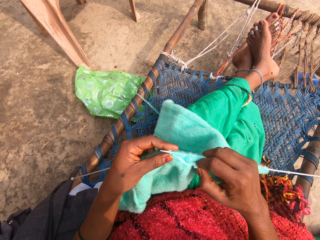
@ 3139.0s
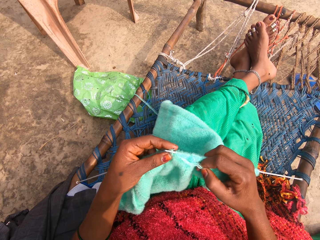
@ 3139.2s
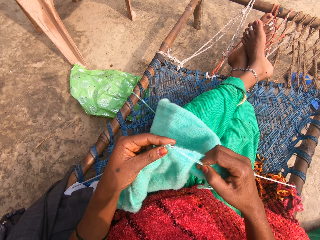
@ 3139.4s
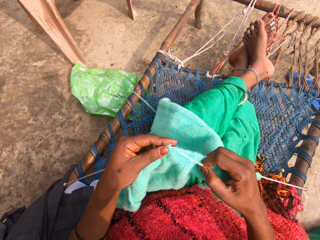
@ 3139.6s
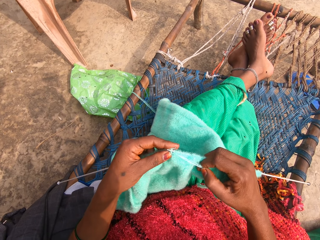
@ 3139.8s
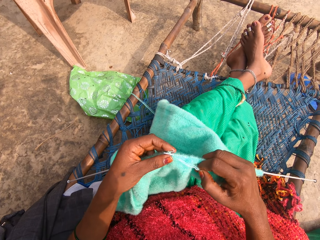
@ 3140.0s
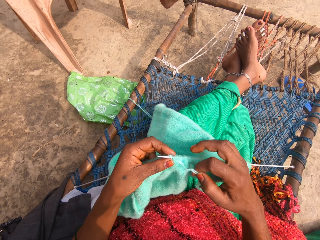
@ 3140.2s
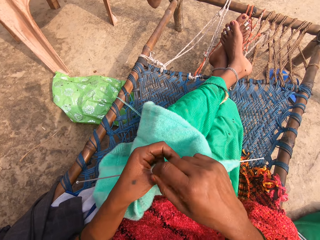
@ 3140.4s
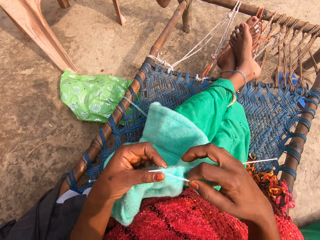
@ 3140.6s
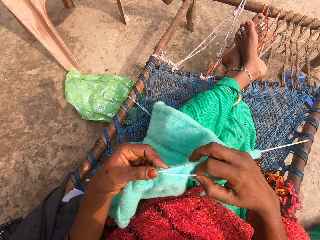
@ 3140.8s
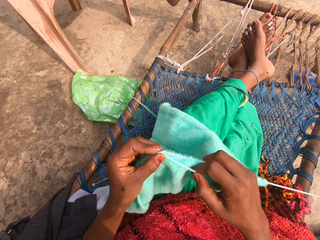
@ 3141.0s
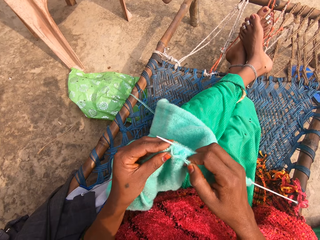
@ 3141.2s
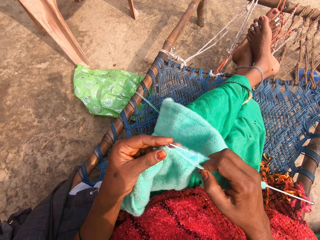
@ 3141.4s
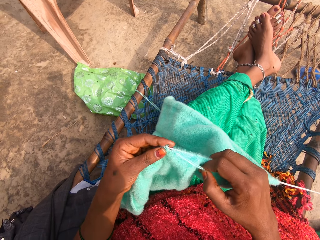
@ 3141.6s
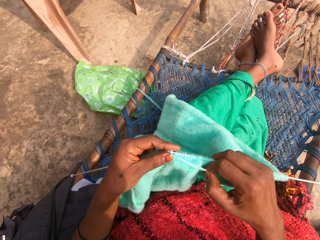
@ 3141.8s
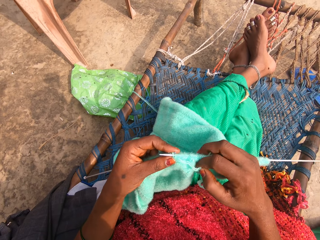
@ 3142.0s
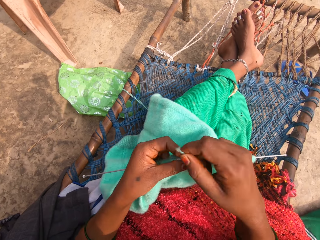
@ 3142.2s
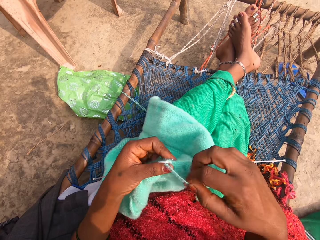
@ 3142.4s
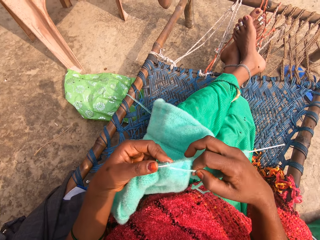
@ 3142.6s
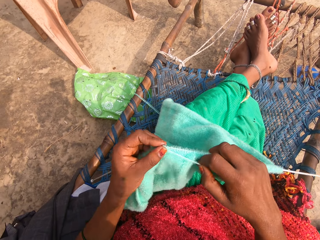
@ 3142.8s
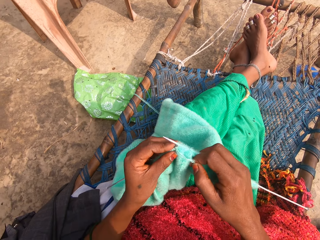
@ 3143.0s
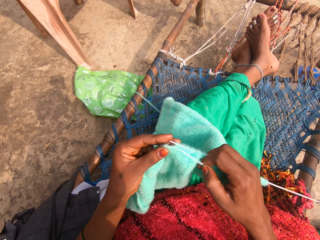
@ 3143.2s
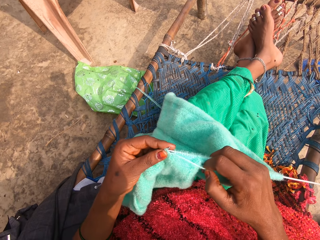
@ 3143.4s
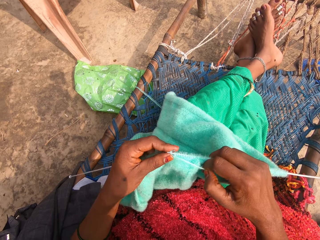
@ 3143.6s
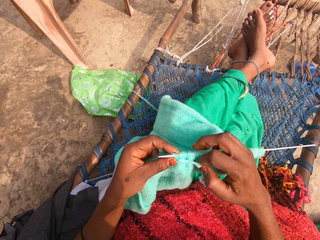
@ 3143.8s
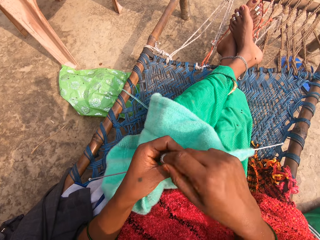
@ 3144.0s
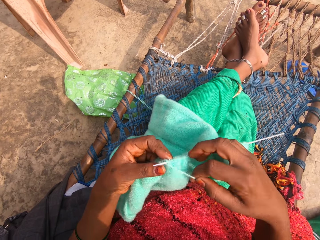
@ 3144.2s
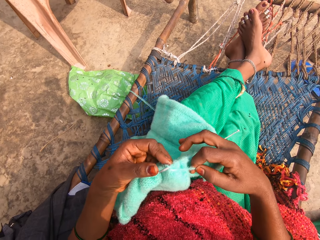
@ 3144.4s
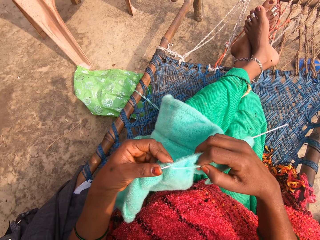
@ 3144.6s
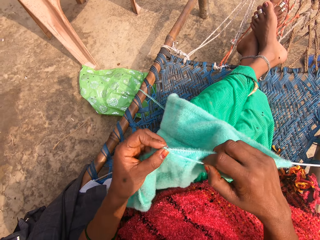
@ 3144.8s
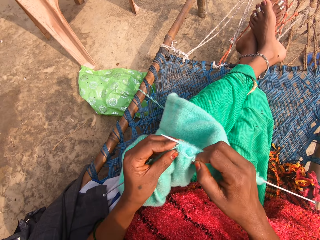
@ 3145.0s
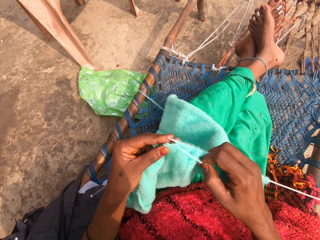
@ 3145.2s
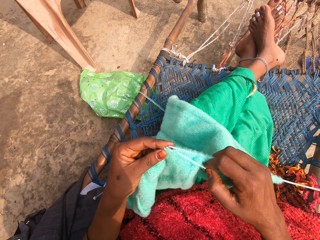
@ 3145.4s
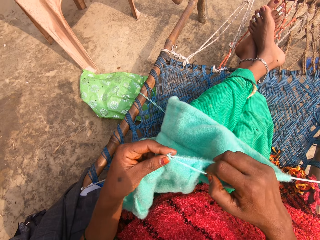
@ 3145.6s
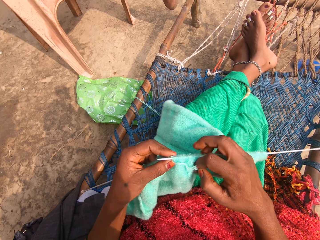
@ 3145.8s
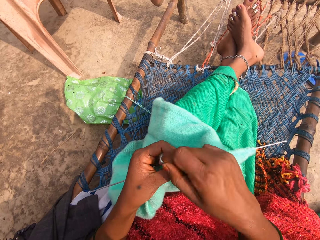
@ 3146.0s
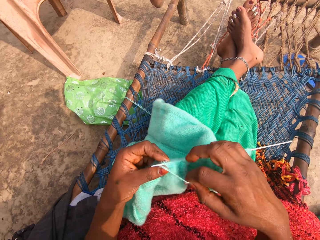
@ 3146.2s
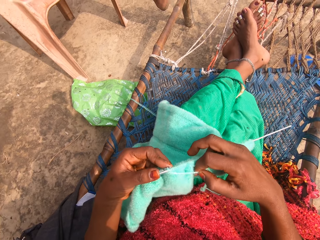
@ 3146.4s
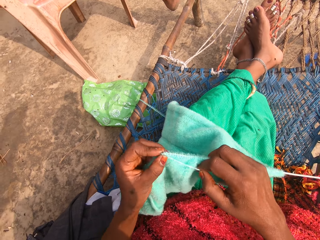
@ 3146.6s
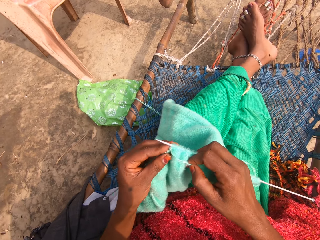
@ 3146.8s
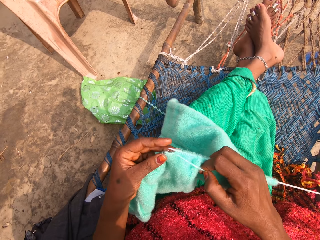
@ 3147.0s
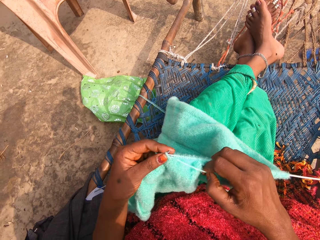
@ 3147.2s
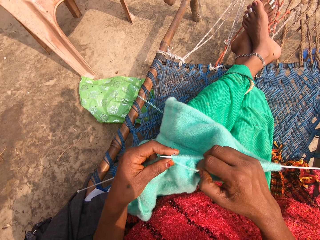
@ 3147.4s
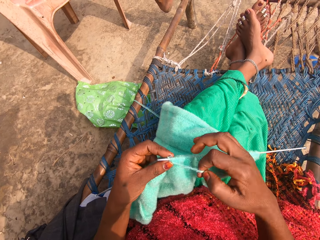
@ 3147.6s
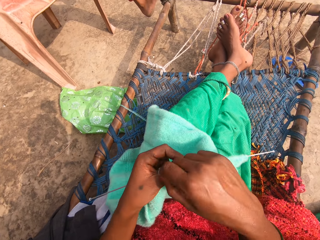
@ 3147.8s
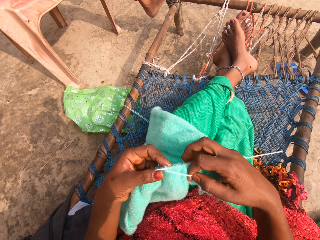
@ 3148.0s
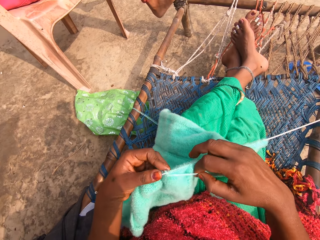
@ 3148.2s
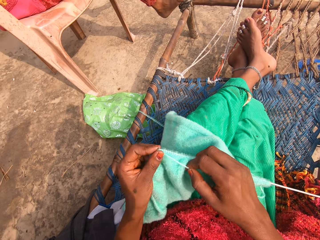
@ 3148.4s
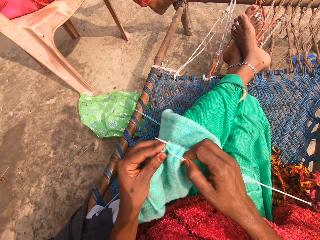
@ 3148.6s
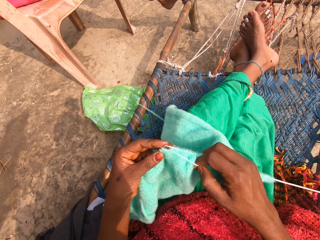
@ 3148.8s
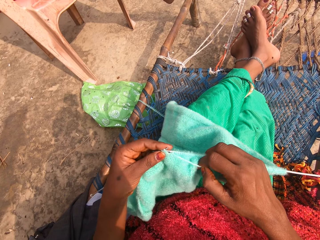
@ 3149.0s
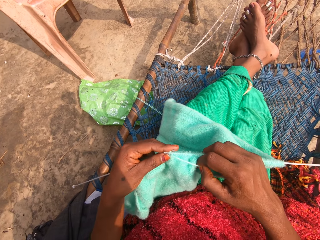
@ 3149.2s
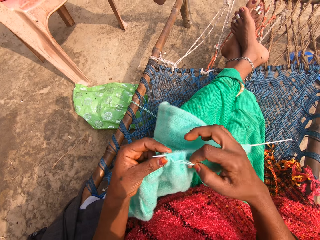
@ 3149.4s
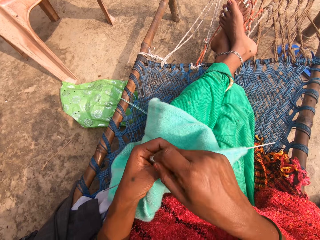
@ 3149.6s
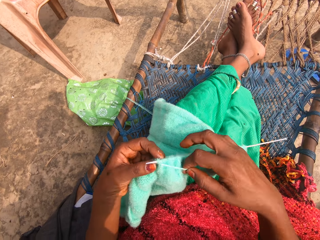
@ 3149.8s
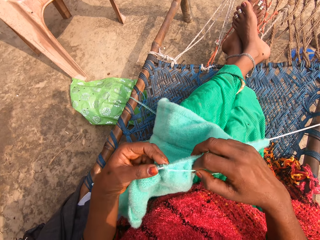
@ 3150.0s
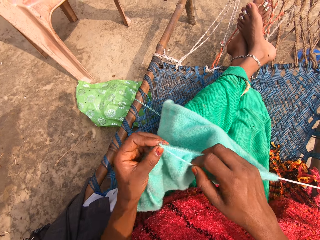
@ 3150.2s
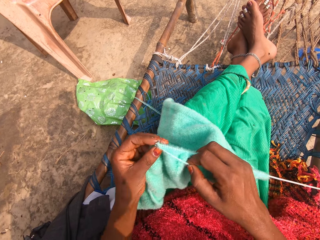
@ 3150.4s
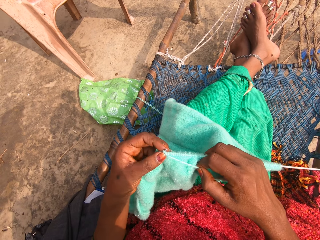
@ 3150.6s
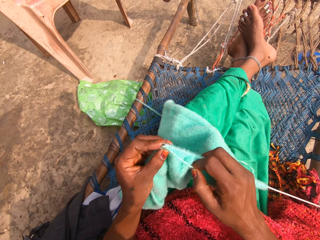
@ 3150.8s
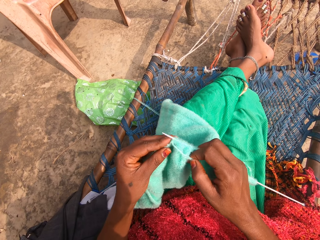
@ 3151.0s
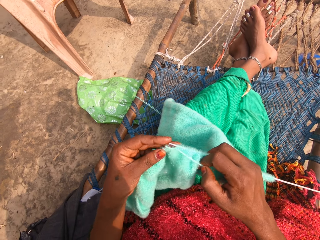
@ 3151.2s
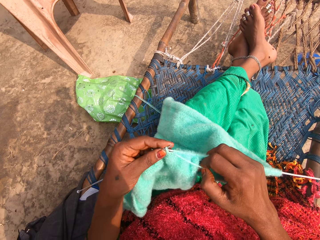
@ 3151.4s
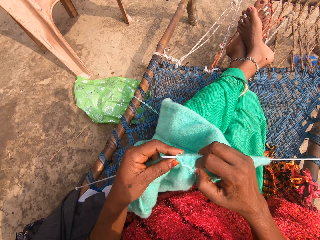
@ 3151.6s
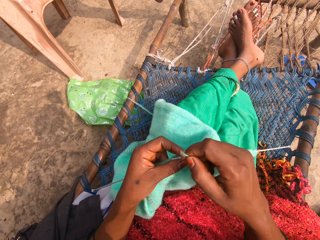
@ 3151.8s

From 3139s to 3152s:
The camera wearer rolls the yarn around one of the knitting needles. They knit the fabric with the knitting needles. They roll the yarn around one of the knitting needles. They knit the fabric with the knitting needles. They roll the yarn around one of the knitting needles. They knit the fabric with the knitting needles. They roll the yarn around one of the knitting needles. They knit the fabric with the knitting needles. They roll the yarn around one of the knitting needles. They knit the fabric with the knitting needles. They roll the yarn around one of the knitting needles. They knit the fabric with the knitting needles.

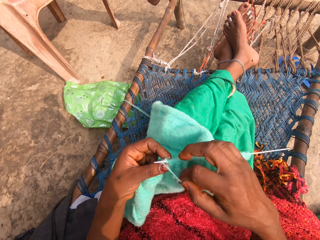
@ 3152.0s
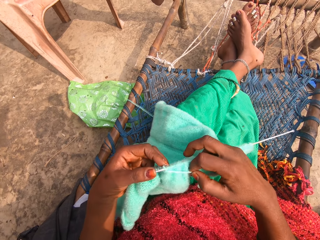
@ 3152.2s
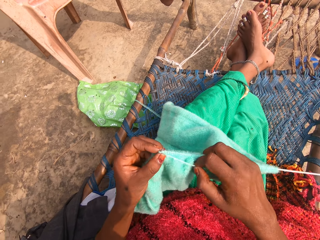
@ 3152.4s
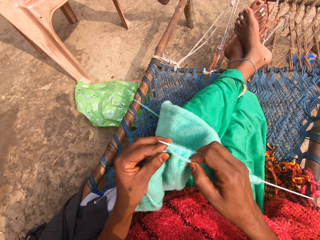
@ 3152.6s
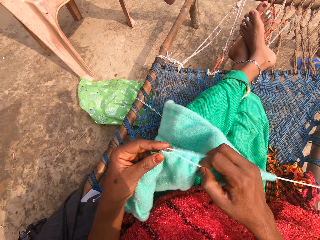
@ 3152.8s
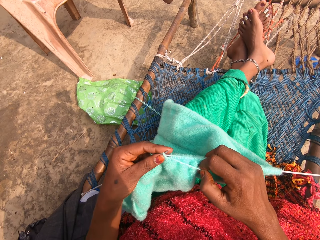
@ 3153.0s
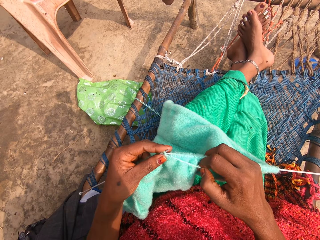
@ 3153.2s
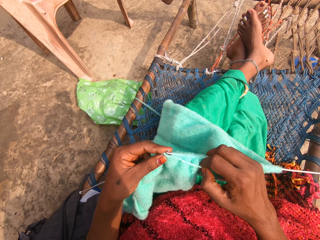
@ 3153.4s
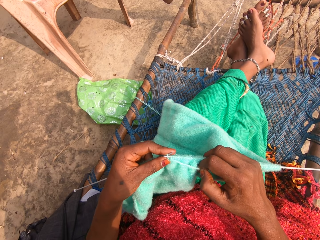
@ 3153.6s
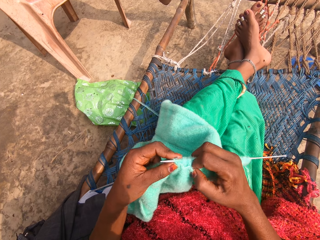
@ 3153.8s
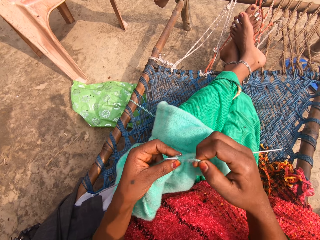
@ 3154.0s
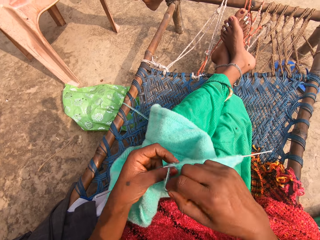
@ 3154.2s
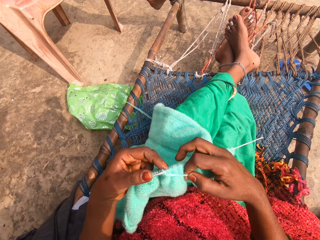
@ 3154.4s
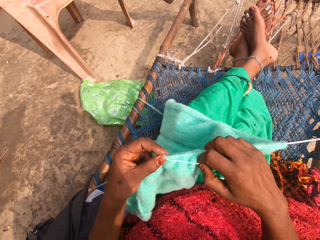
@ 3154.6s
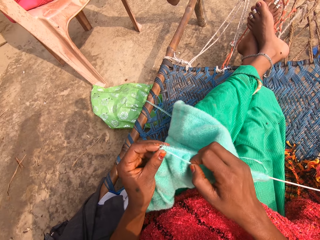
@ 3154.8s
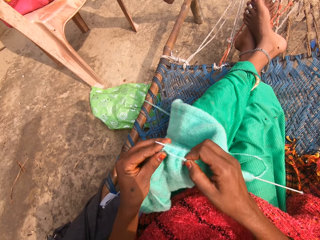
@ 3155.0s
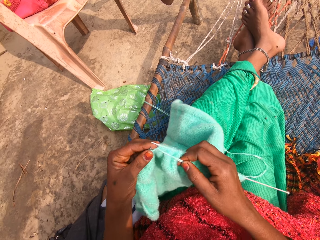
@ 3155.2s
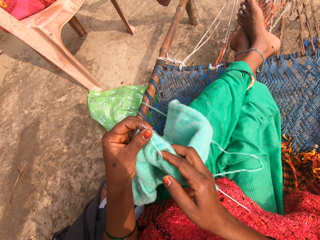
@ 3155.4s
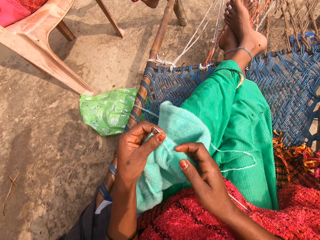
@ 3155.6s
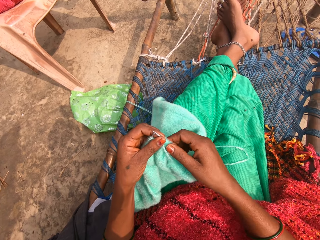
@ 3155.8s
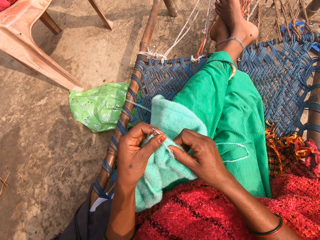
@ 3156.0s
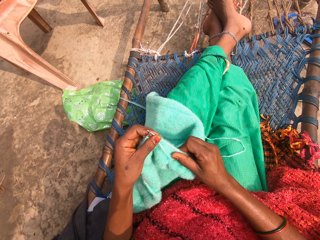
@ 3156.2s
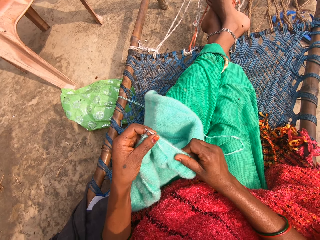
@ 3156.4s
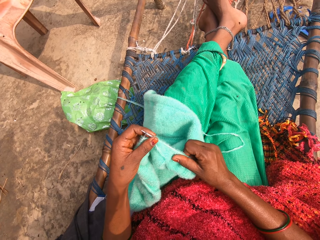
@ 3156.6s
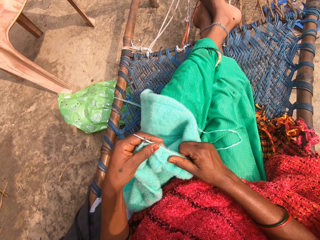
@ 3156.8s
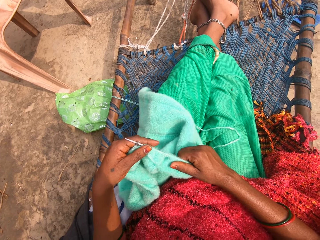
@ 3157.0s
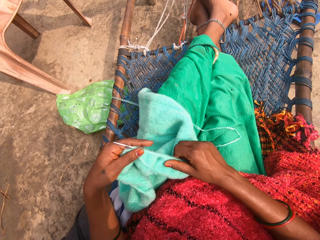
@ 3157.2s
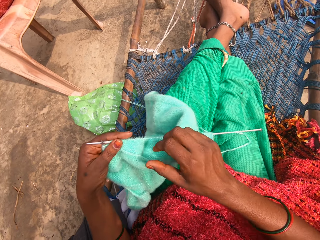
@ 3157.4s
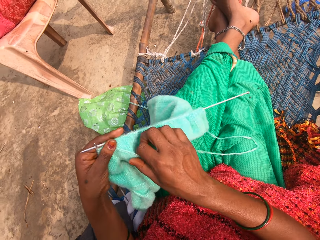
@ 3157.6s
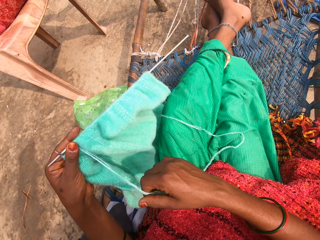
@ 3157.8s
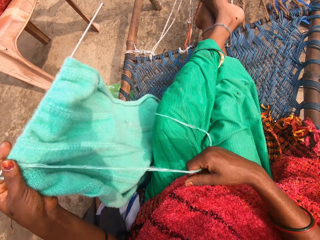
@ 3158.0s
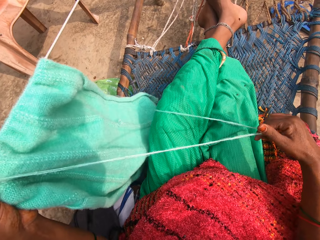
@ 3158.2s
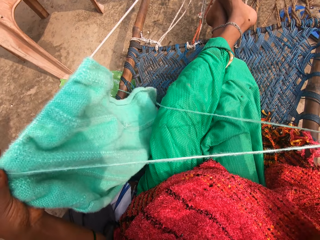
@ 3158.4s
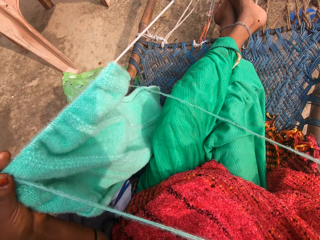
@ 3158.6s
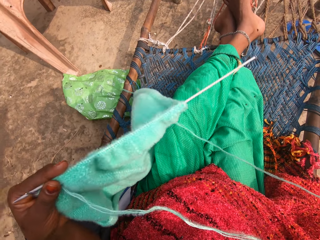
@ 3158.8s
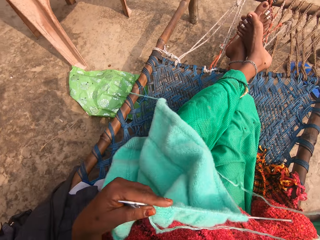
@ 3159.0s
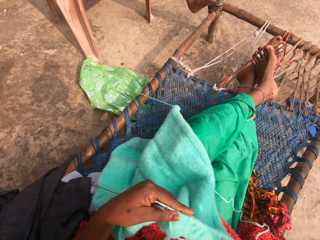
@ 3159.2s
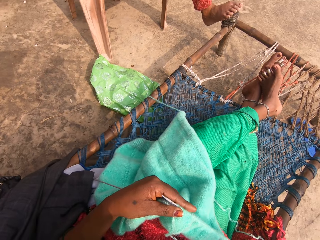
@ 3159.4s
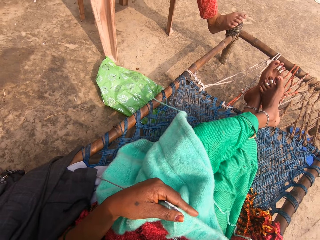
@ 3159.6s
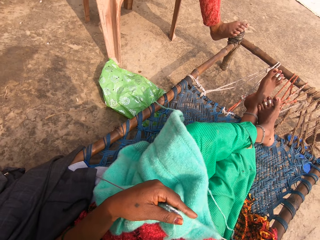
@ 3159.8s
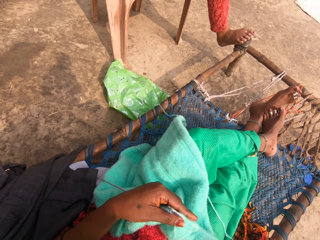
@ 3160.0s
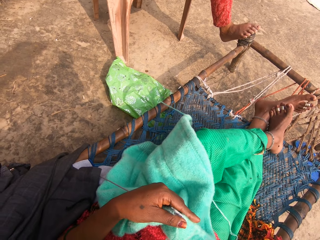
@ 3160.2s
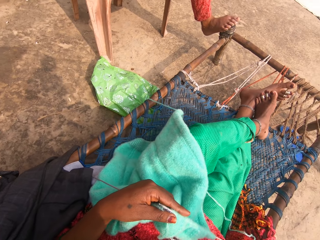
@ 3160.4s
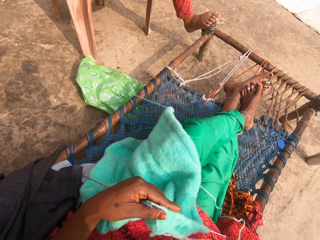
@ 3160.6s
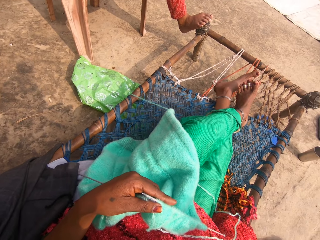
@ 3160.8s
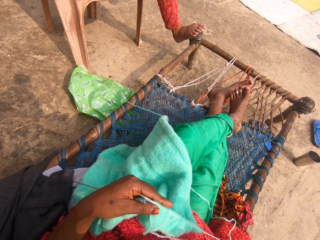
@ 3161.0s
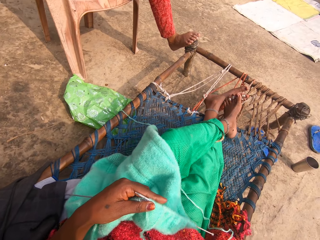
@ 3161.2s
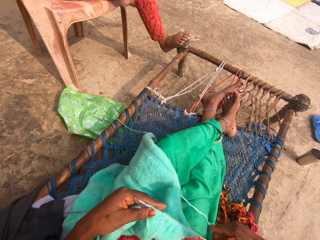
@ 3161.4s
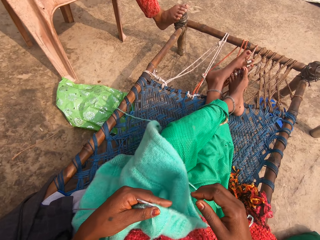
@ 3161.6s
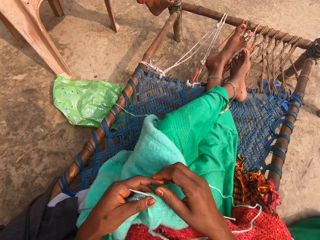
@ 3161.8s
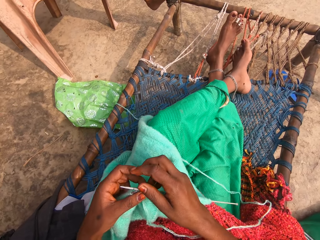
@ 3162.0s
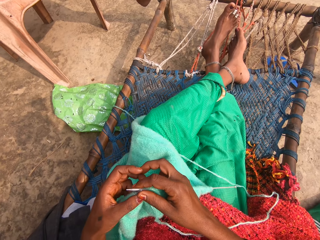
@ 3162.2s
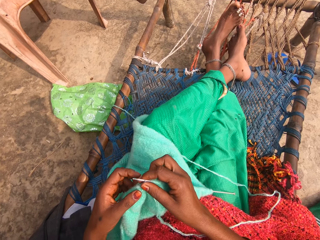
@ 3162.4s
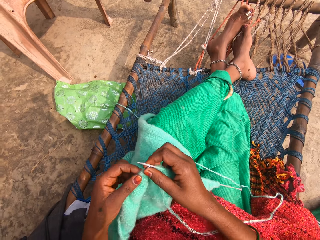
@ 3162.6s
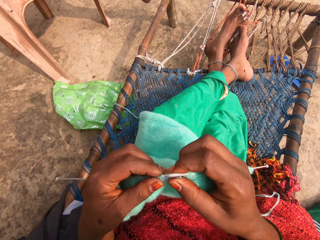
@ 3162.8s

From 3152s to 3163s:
The camera wearer rolls the yarn around one of the knitting needles. She knits the fabric with the knitting needles. She rolls the yarn around one of the knitting needles. She knits the fabric with the knitting needles. She adjusts the fabric. She pushes the fabric. She stretches the yarn. She folds her legs. She holds one of the knitting needles.
